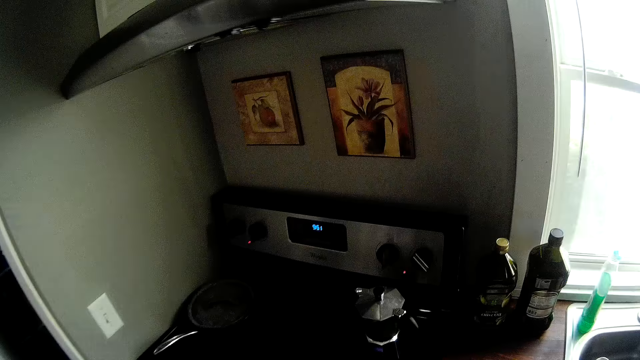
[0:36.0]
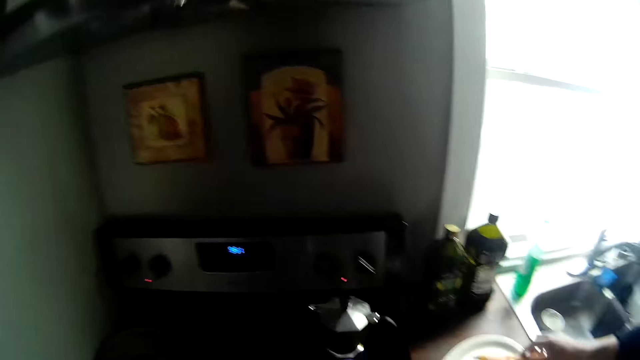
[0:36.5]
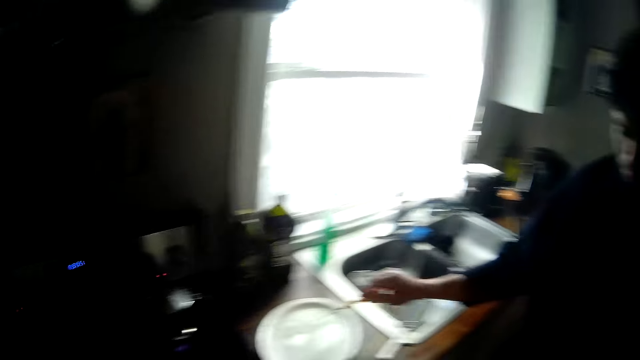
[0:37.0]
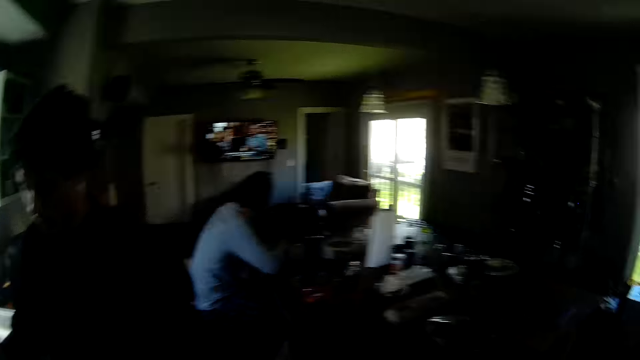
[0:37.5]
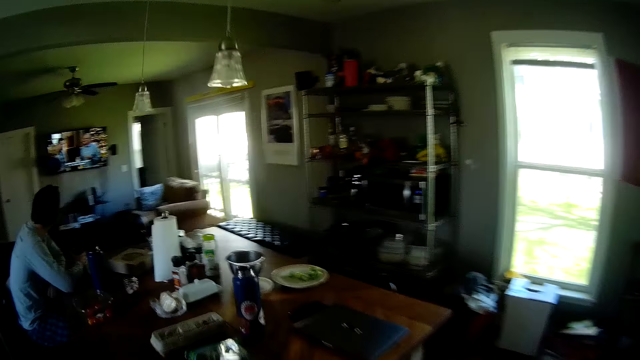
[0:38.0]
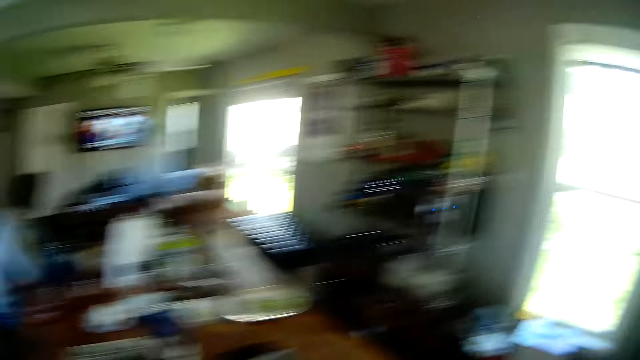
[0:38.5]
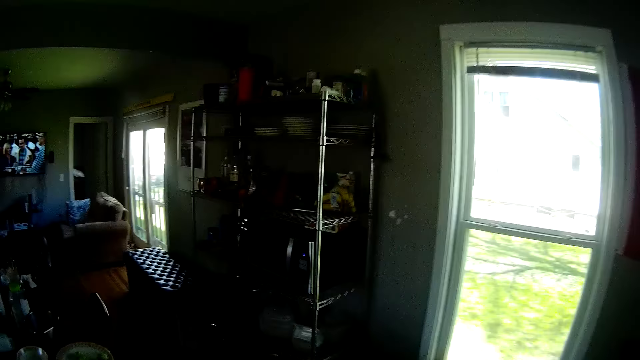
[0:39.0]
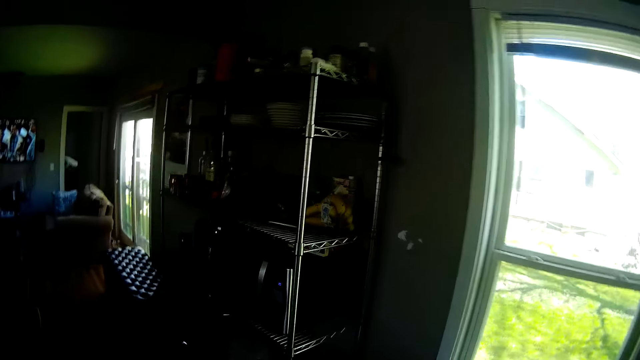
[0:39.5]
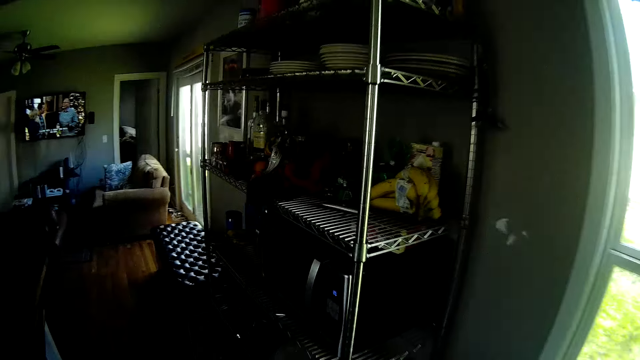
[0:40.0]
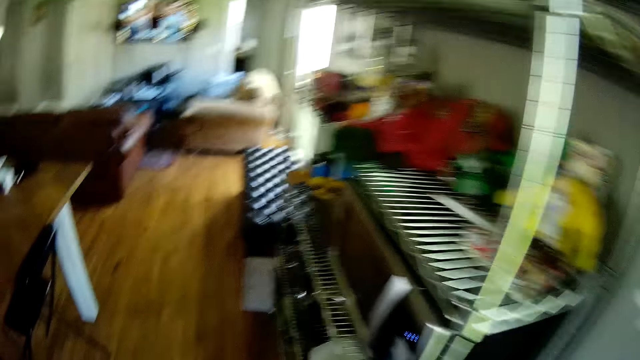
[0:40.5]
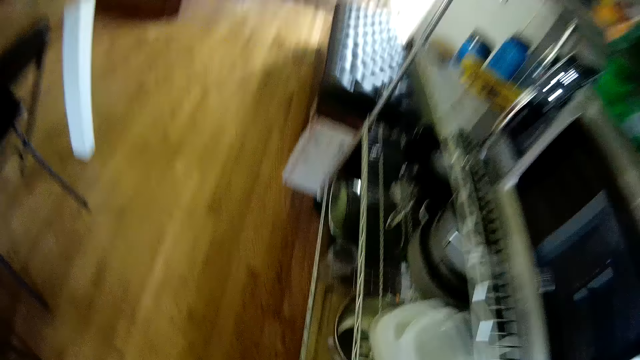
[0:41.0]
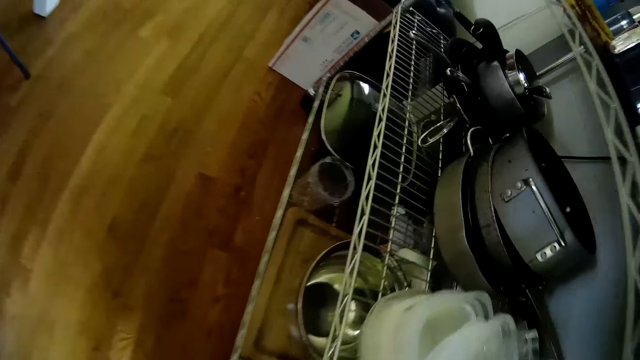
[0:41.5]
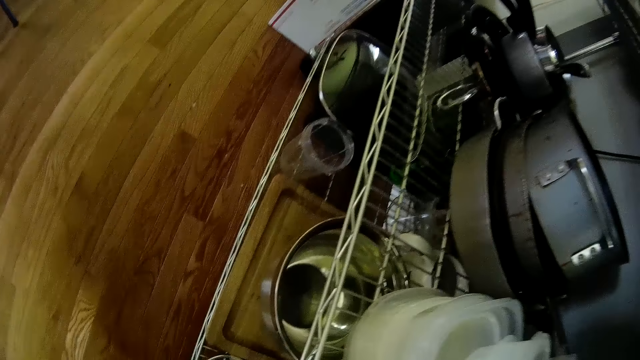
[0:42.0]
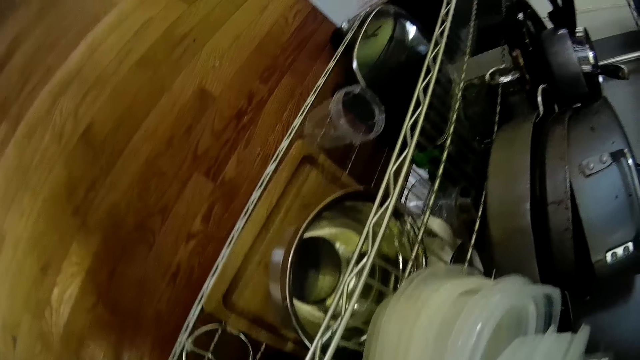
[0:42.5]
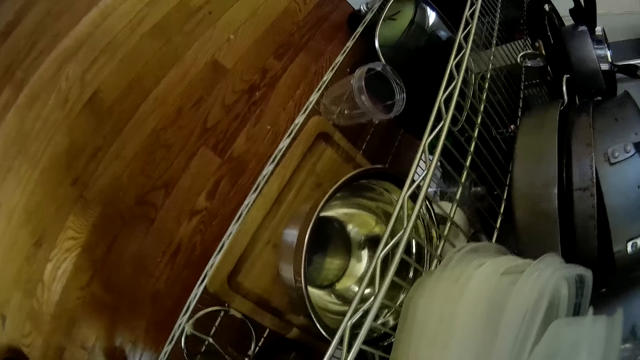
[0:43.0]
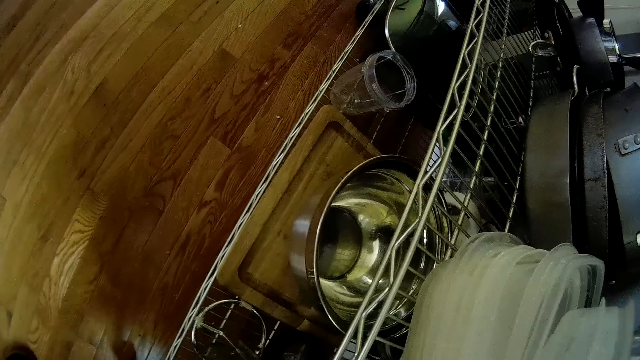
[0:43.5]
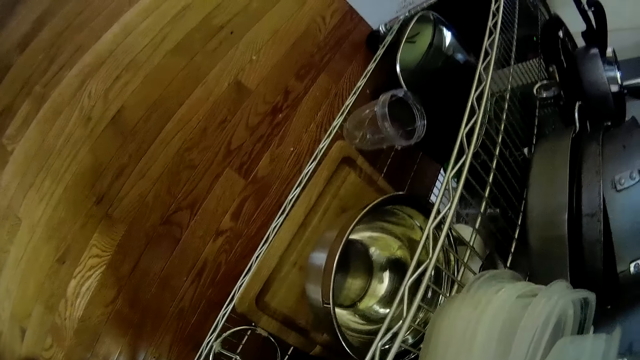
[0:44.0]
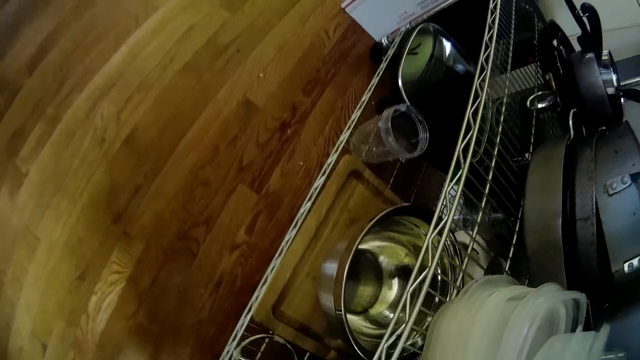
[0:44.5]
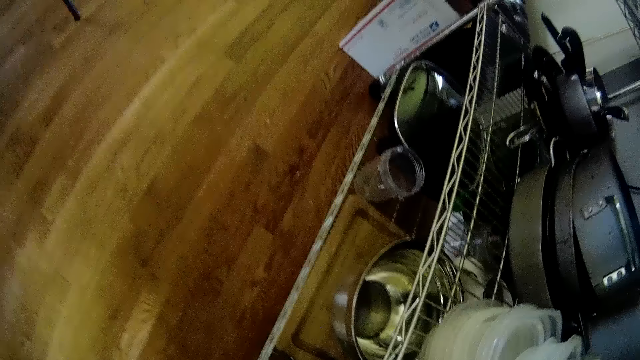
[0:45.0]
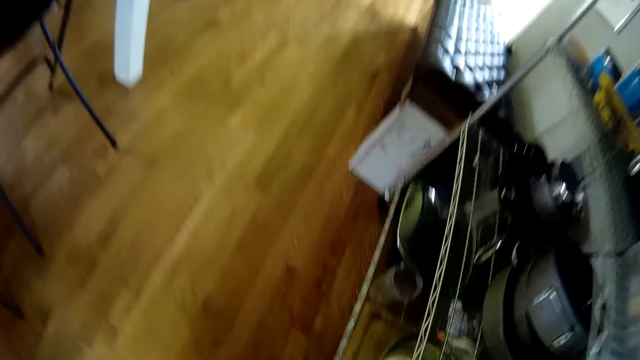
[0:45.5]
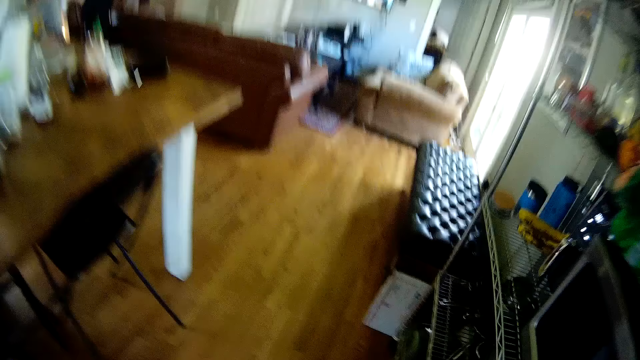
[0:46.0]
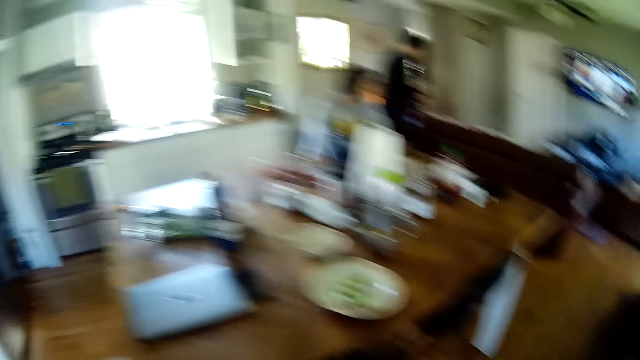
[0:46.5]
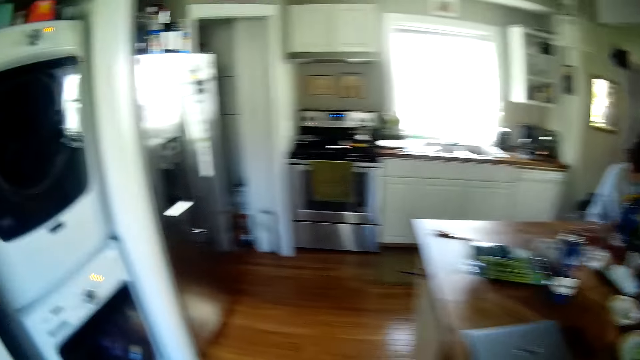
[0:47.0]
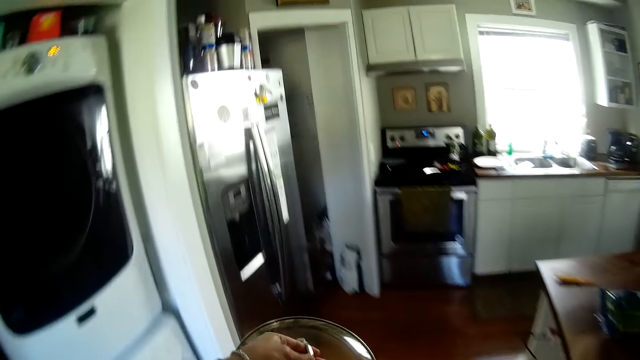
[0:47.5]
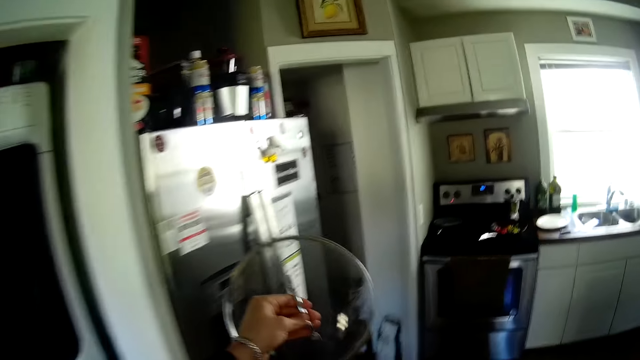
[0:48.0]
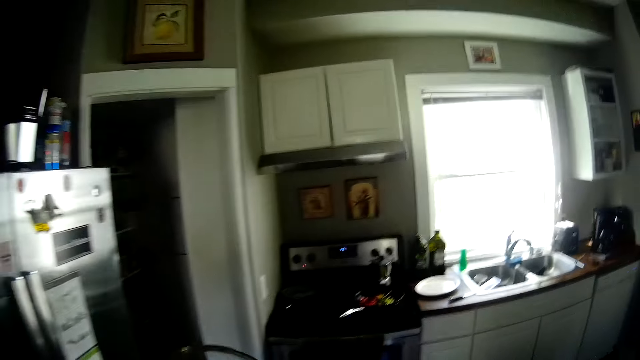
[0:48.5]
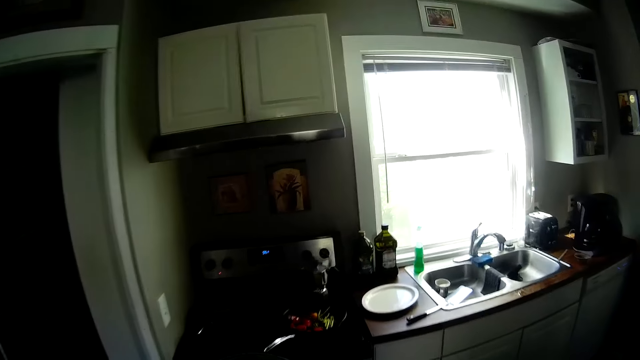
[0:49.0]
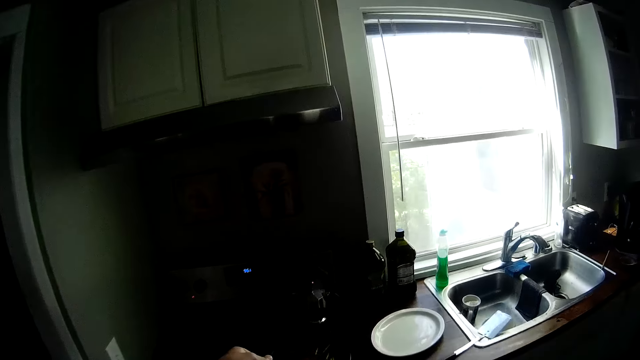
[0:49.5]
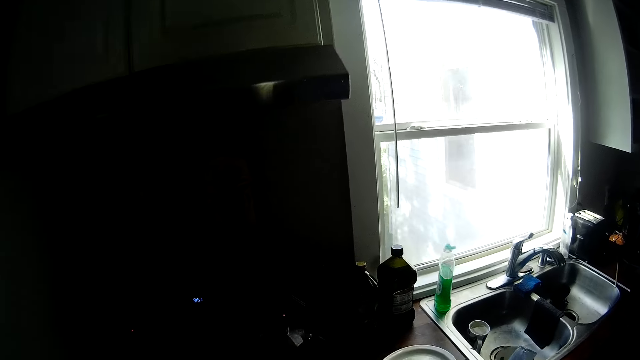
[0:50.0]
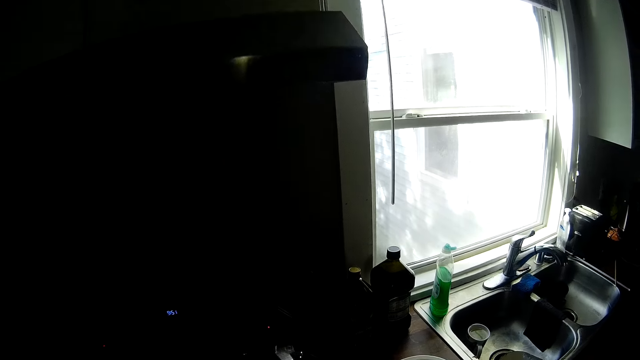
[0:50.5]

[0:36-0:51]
The boy holds a chopstick in his right hand. The camera wearer walks to a rack. He talks with the boy. He takes a pot on the shelf. He walks to the cooker. He holds a pot lid in his left hand. He covers the pot with the lid.

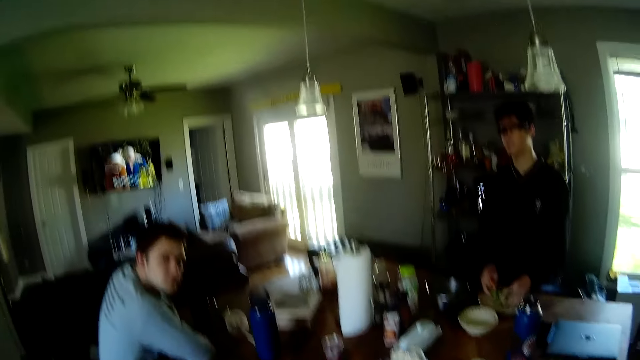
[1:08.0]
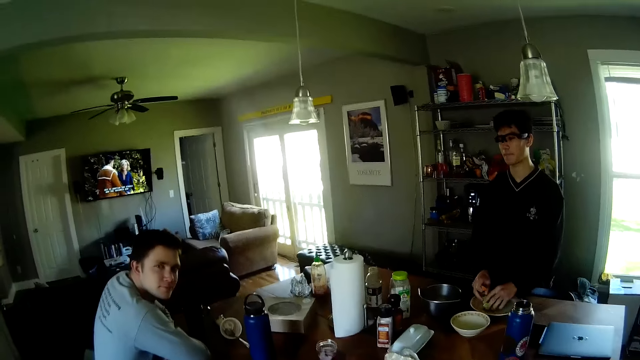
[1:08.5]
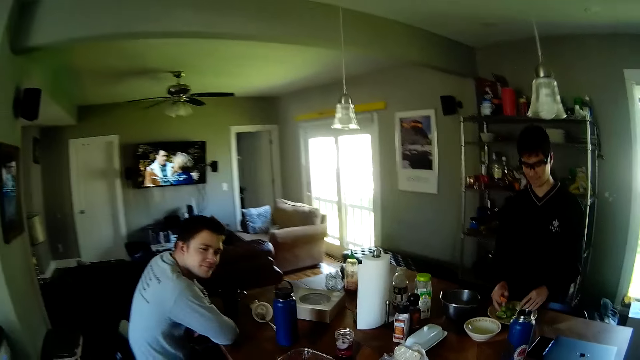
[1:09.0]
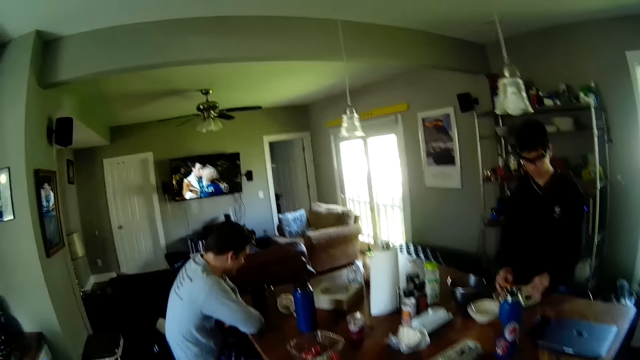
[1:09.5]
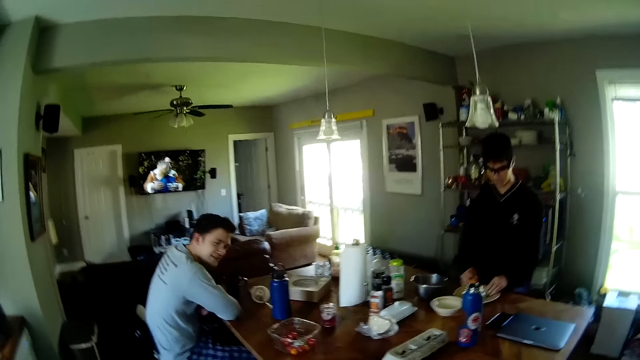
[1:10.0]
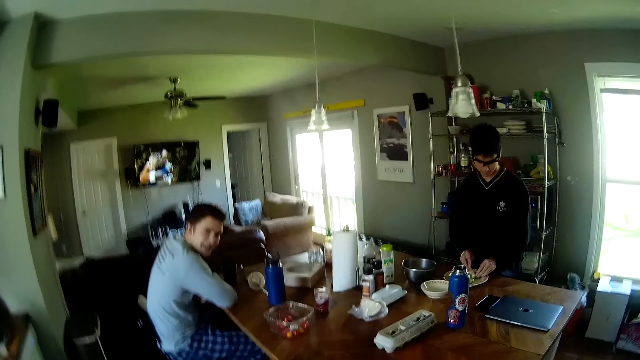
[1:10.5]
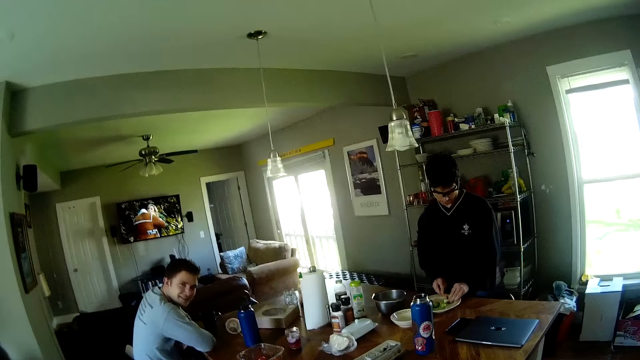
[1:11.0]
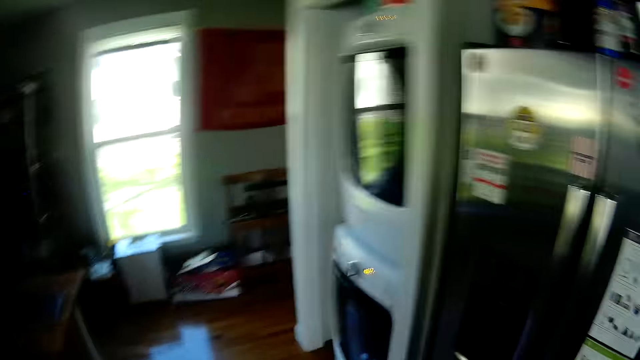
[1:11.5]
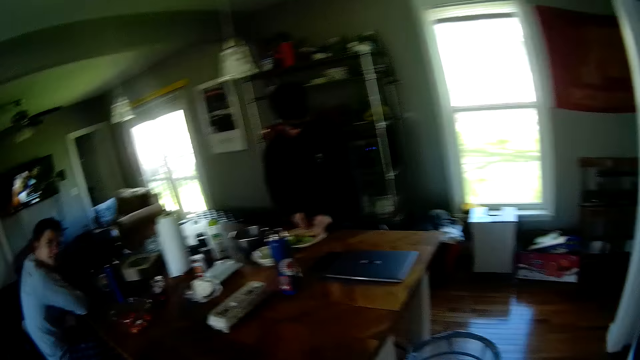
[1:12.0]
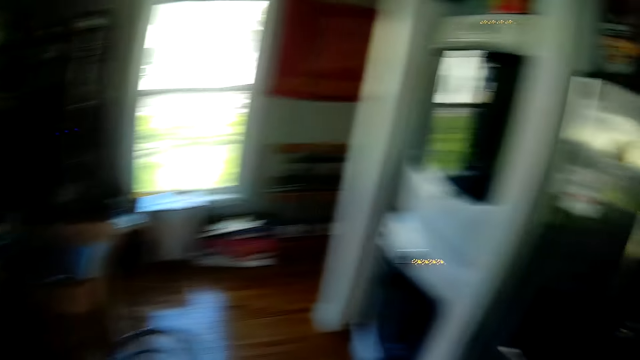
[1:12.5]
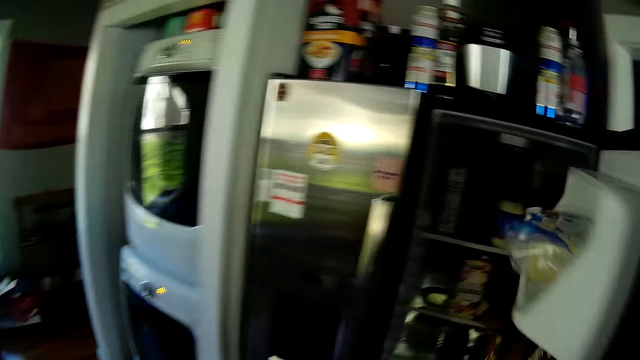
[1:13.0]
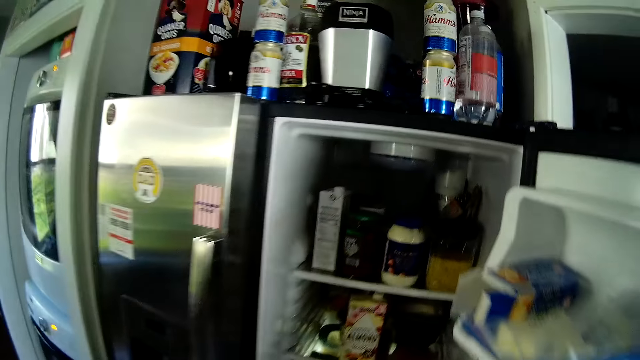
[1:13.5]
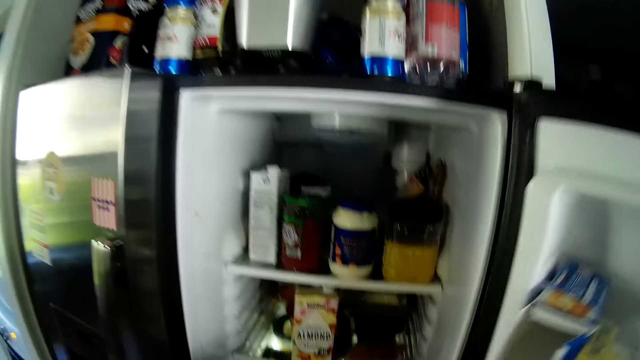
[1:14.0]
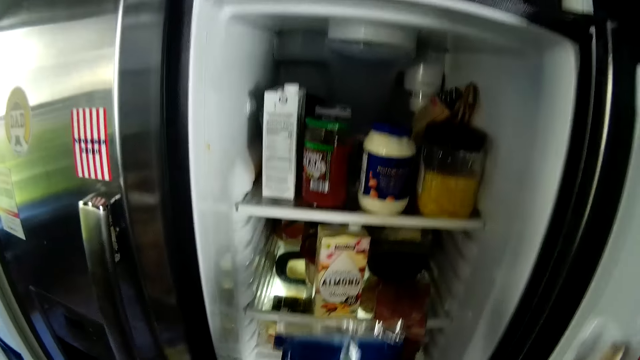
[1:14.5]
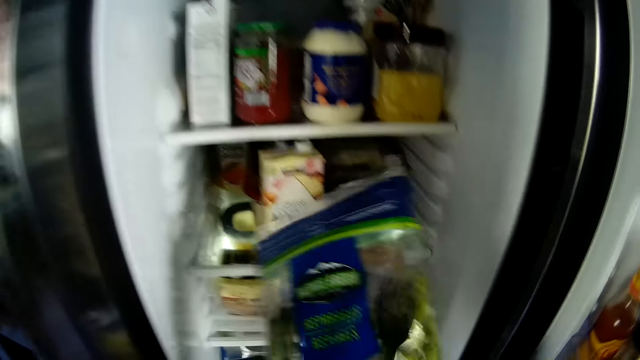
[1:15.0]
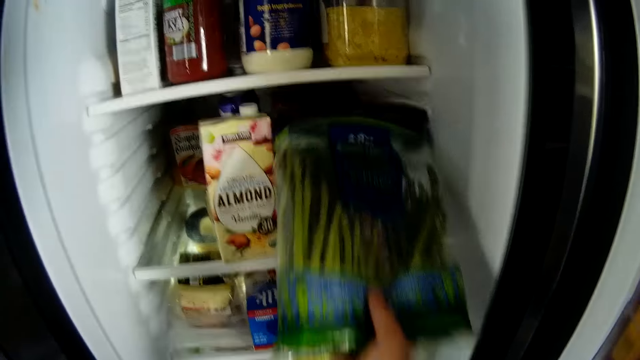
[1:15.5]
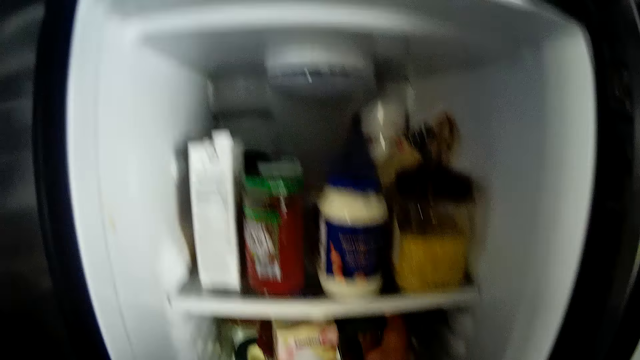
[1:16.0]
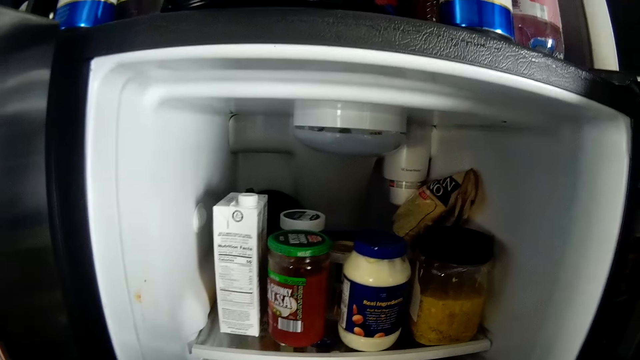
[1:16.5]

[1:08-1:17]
The boy arranges the garden eggs in a plate on the dining table. The camera wearer opens a refrigerator with his right hand. He places a pack of asparagus in the refrigerator with his right hand.
